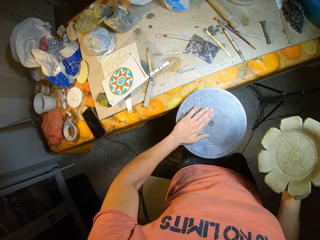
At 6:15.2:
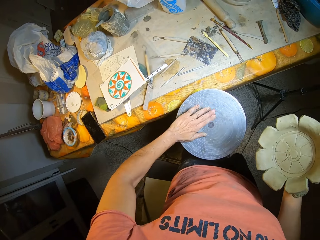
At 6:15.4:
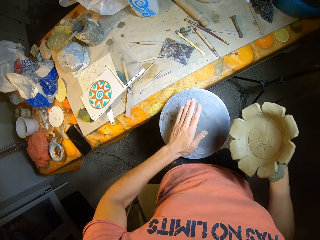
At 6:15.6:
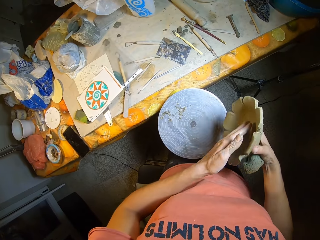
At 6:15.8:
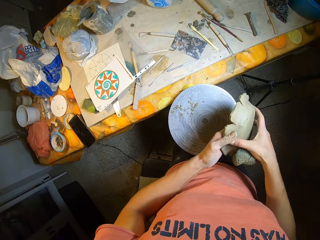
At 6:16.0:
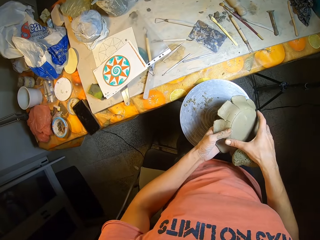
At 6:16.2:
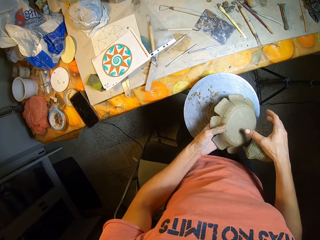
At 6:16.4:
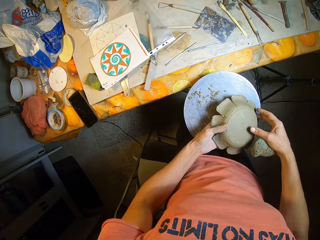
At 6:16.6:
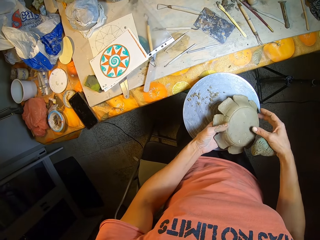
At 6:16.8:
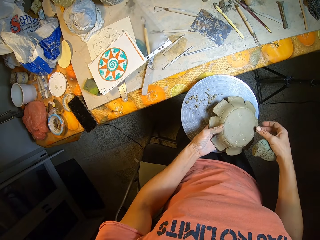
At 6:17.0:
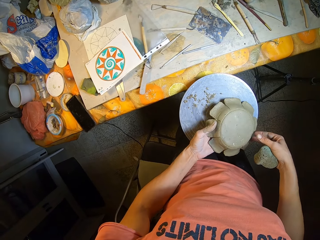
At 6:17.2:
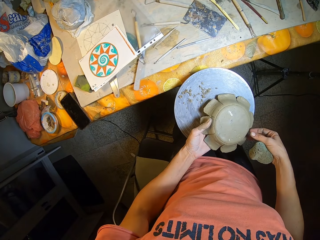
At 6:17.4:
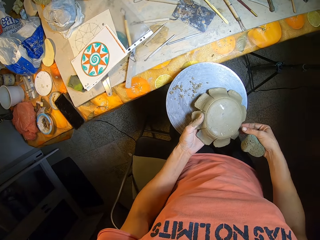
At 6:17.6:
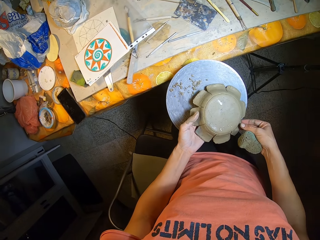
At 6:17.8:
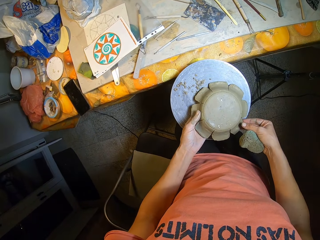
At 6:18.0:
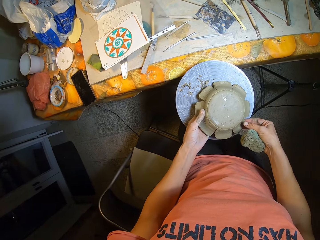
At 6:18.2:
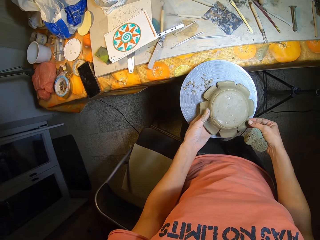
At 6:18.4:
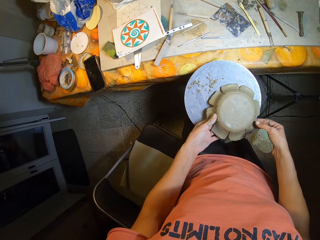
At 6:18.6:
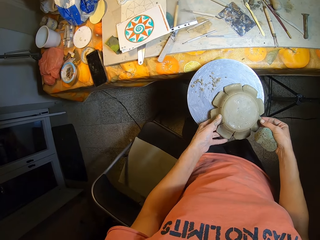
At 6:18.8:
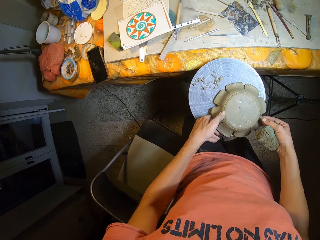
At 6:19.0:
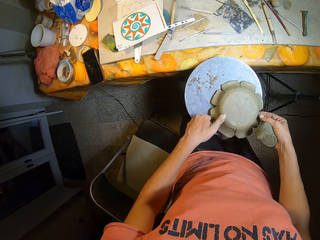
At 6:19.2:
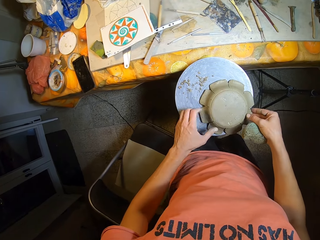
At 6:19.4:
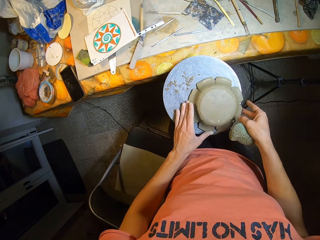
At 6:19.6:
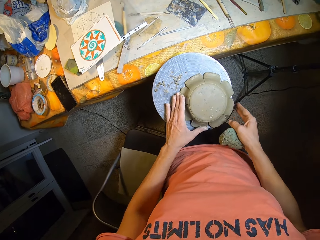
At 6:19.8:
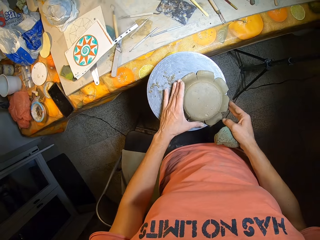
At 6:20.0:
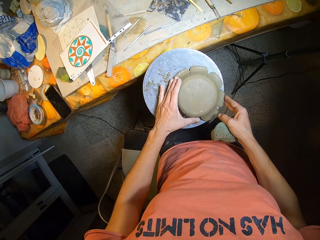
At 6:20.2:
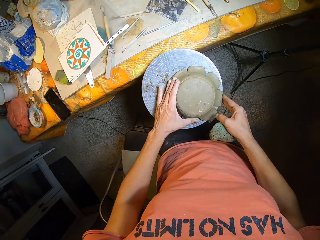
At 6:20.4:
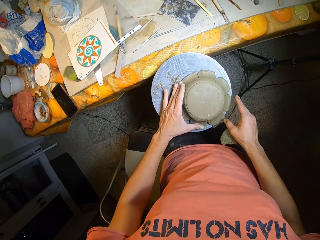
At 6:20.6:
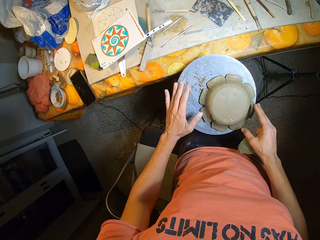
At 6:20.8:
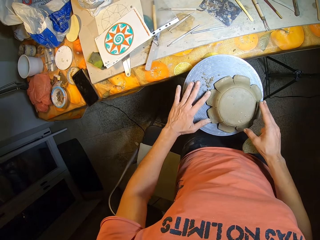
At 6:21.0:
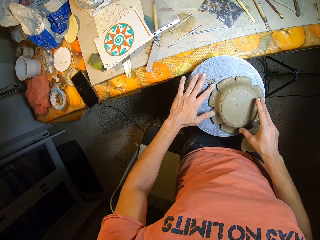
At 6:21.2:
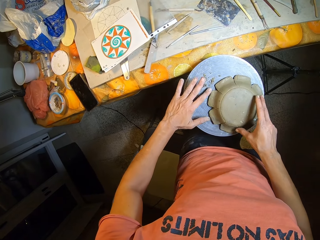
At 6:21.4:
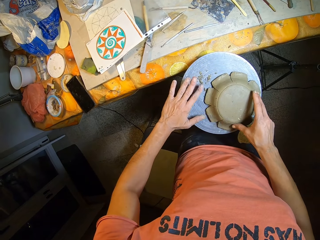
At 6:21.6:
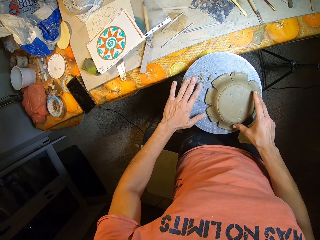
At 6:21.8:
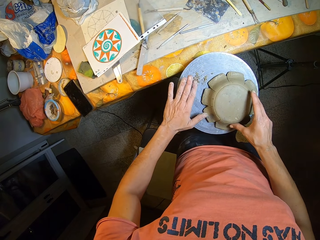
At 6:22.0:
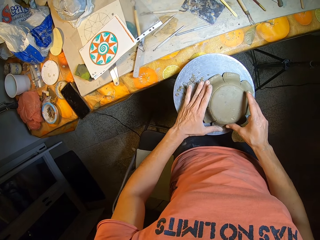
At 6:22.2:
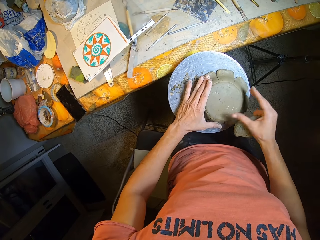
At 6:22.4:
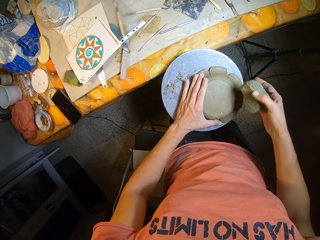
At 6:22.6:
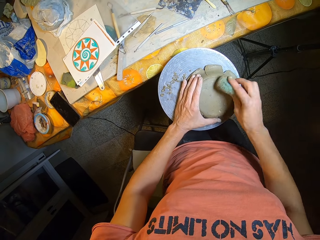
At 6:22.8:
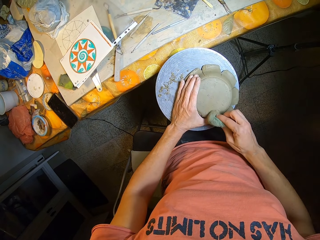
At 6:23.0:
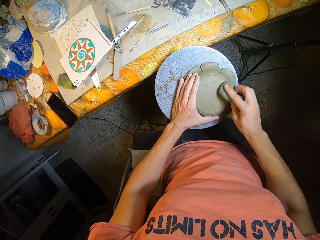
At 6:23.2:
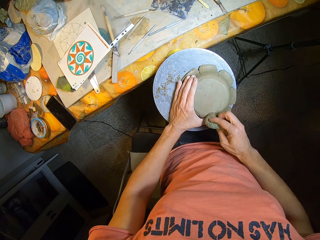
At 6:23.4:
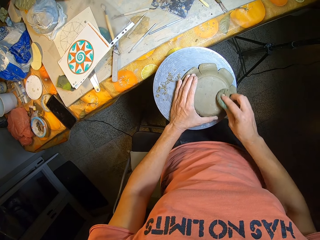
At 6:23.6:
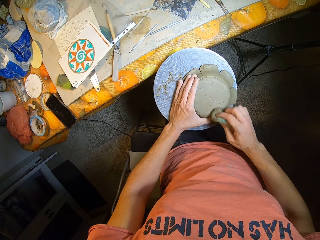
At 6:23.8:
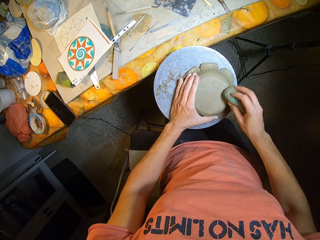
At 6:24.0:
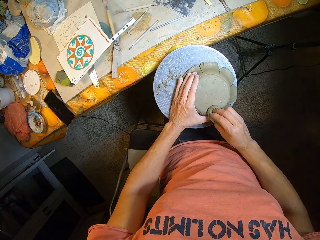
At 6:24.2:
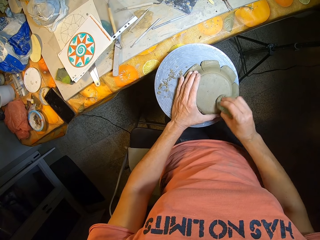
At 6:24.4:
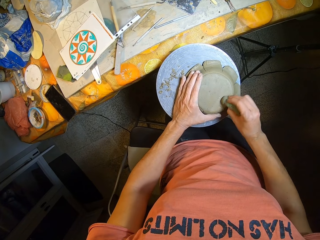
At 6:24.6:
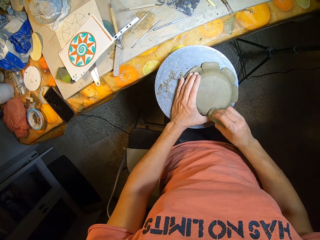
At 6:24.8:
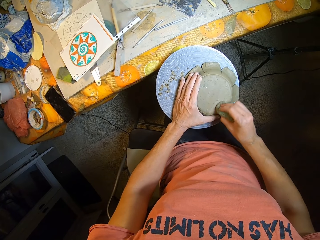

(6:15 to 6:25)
The camera wearer wipes the dirt on the table with his left hand. He flips the ceramic onto his left hand. He holds the plate. He places the ceramic on the table with both hands. He wipes the table with his left hand. He adjusts the plate. He holds the ceramic on the table with his left hand. He wipes the ceramic on the table with the sponge in his right hand. He moves the plate.

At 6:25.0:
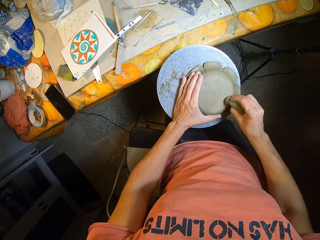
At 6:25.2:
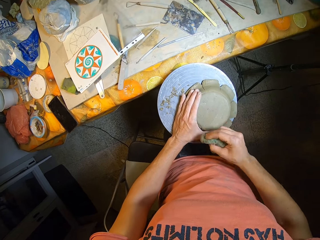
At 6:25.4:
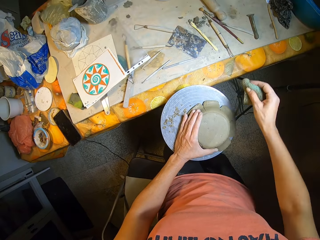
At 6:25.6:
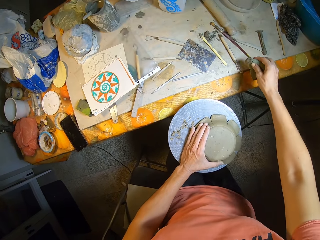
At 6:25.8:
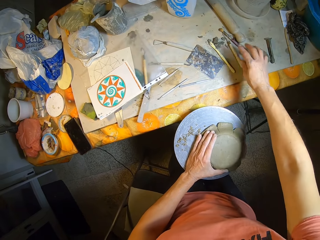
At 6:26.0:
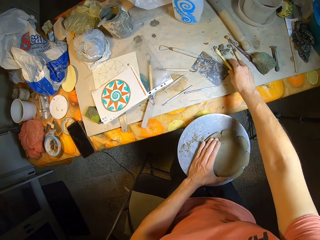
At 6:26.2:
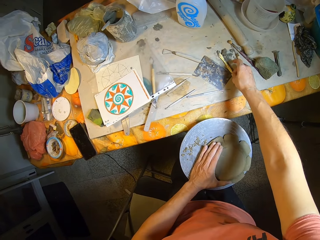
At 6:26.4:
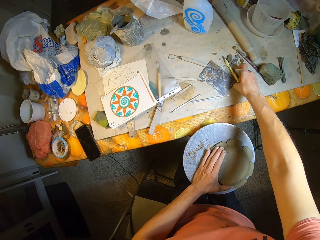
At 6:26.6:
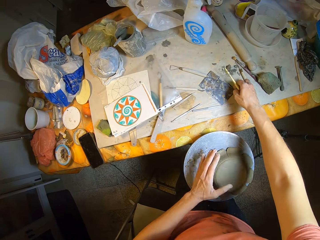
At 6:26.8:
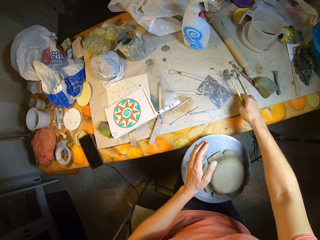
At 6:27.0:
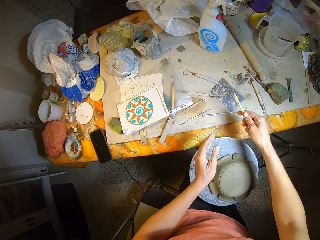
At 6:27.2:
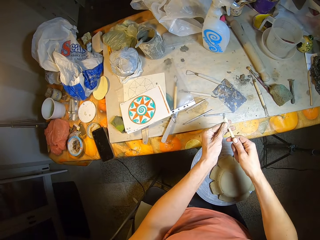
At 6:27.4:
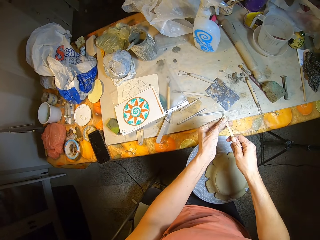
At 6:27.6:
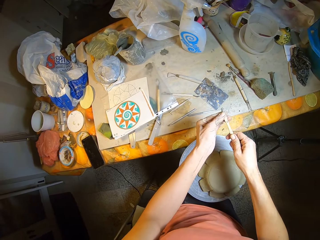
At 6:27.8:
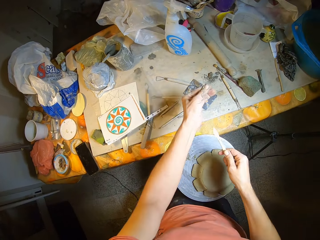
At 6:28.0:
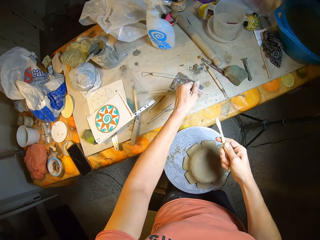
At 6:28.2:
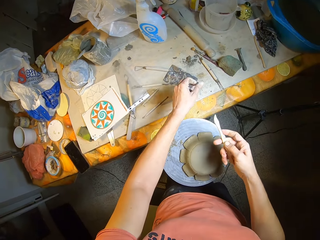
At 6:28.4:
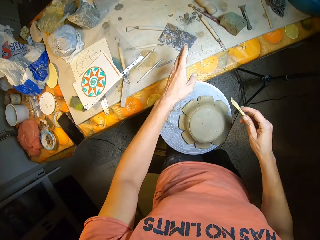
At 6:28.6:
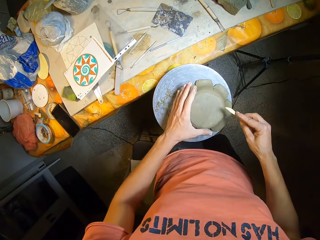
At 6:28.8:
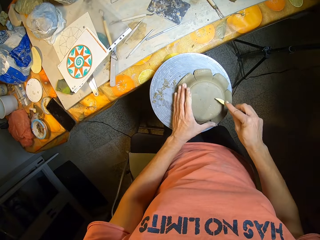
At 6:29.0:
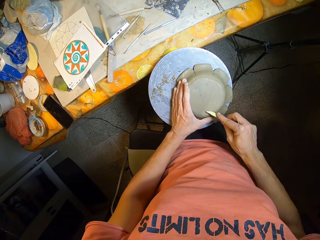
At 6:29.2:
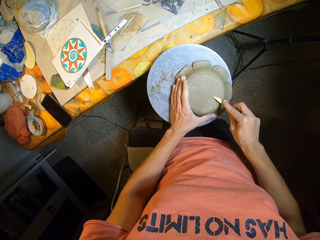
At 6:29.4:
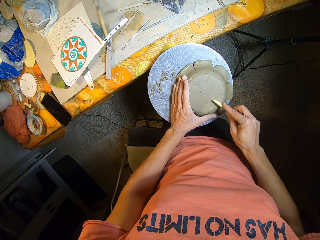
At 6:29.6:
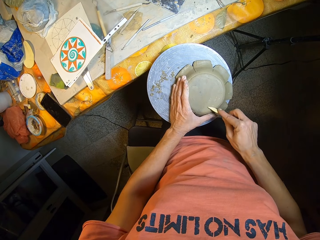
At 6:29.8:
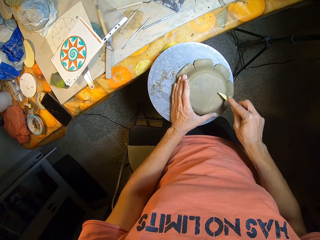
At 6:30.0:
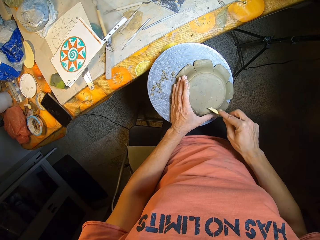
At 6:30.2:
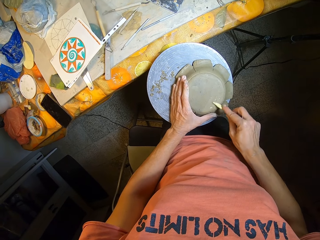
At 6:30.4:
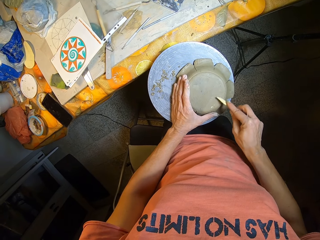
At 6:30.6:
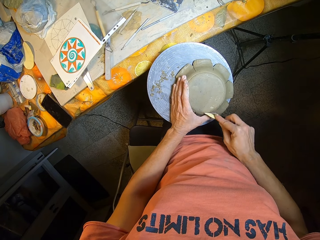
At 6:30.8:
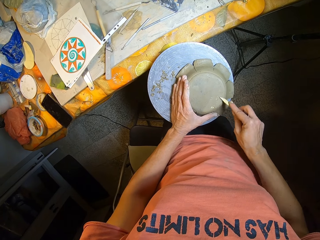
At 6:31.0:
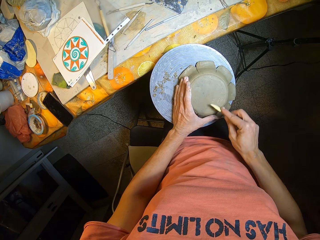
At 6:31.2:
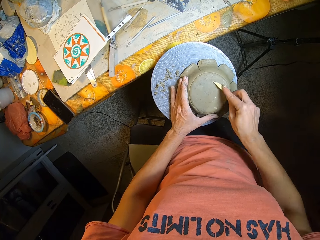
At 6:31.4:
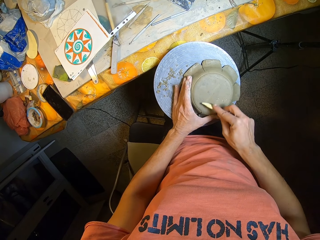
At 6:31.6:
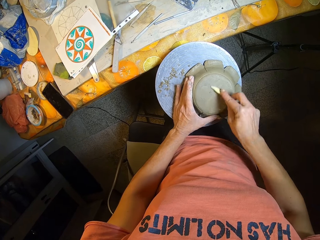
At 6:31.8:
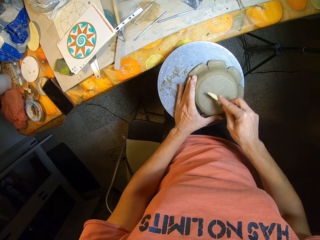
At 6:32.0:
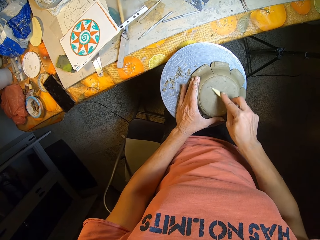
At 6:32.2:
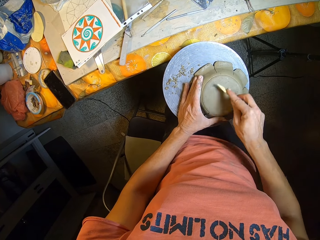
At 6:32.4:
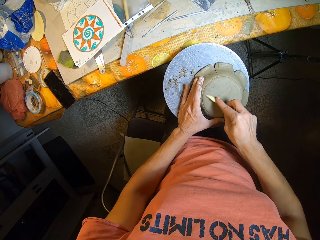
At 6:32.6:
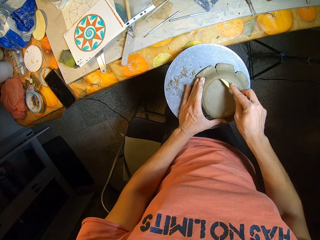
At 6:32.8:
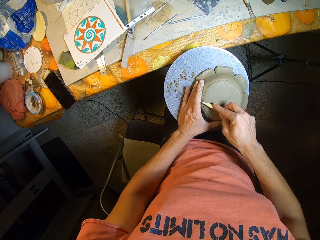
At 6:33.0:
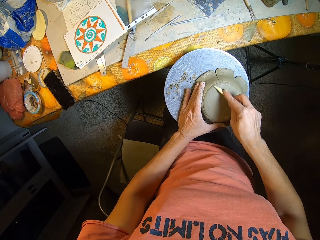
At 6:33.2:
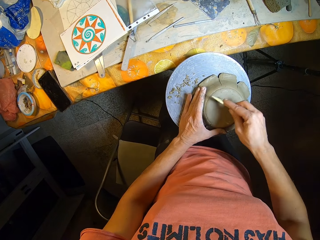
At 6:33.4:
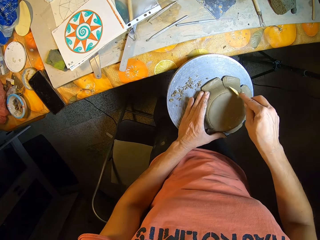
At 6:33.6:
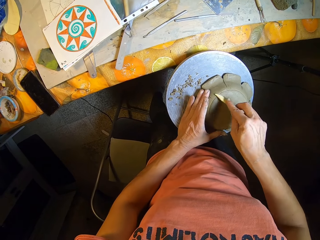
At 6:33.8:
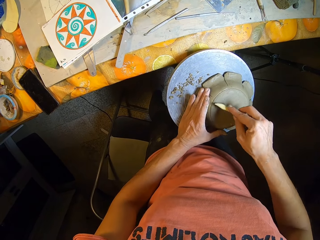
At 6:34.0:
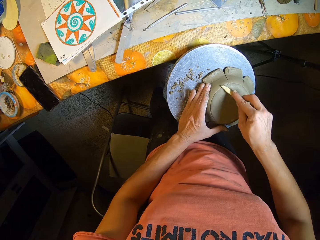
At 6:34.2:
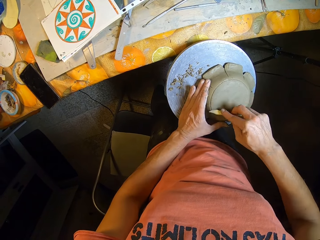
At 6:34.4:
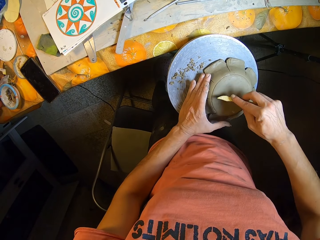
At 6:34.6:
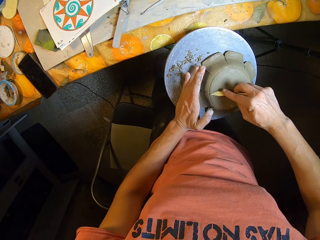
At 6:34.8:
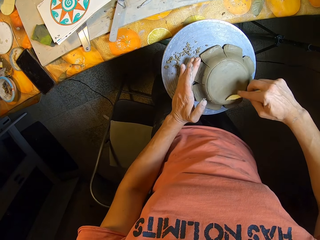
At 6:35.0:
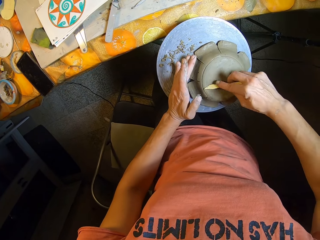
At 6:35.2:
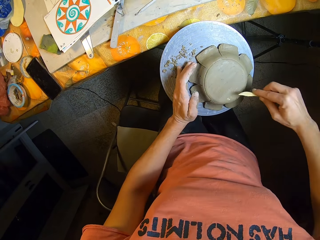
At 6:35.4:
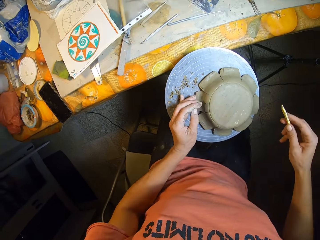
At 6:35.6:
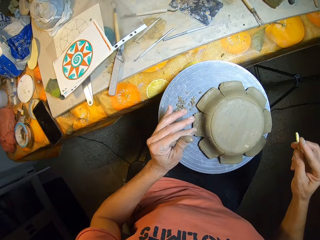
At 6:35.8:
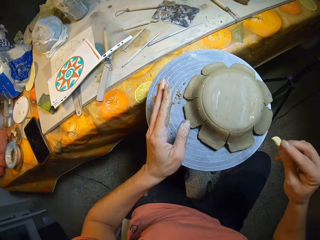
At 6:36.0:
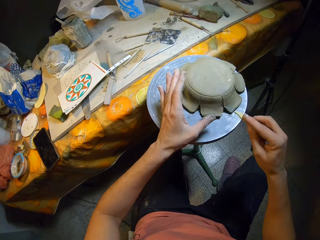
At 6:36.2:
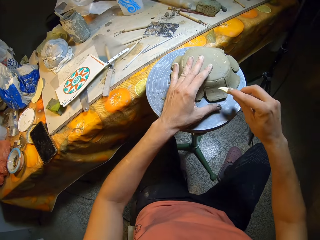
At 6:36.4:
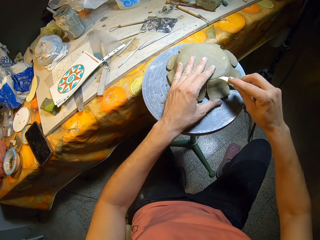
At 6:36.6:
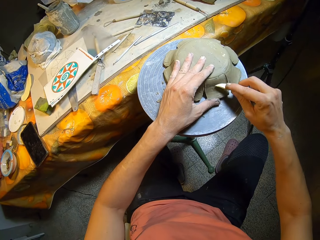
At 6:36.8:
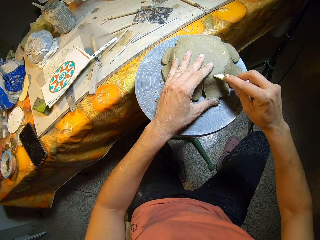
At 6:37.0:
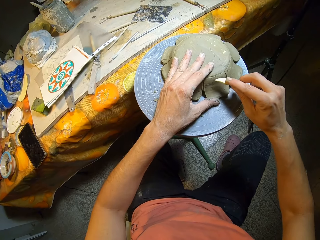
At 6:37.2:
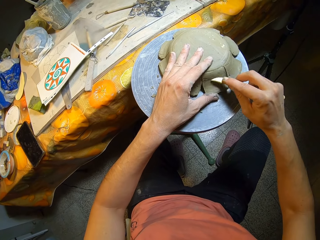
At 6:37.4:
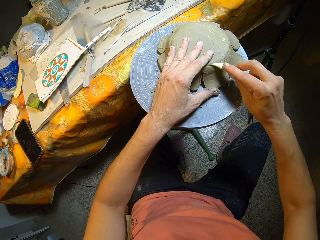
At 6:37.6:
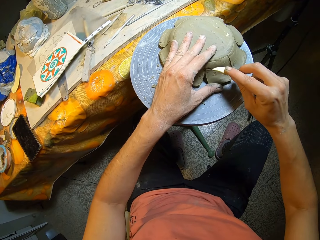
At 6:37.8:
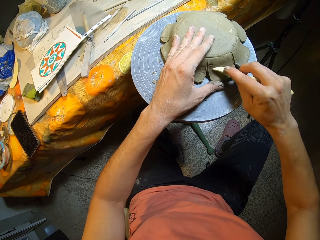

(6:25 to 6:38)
The camera wearer drops the sponge on the table with his right hand. He picks up a wooden modeling tool or brush from the table with his right hand. He wipes the wooden modeling tool with his left hand. He holds the brush. He holds the ceramic on the table with his left hand. He carves the ceramic on the table with the wooden modeling tool in his right hand.
